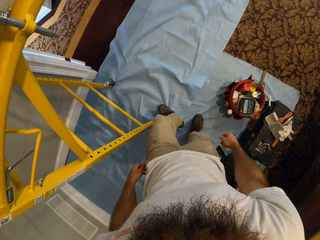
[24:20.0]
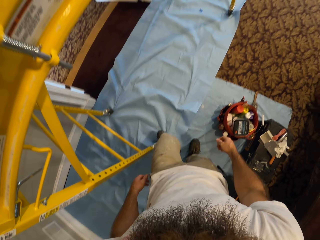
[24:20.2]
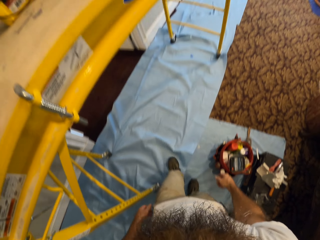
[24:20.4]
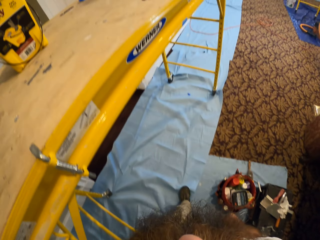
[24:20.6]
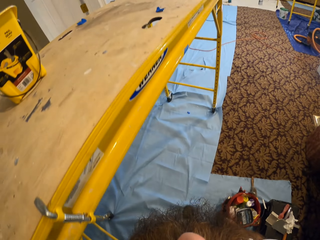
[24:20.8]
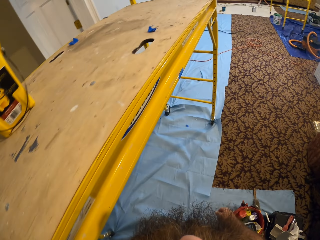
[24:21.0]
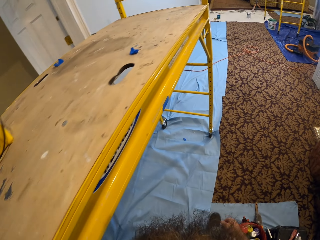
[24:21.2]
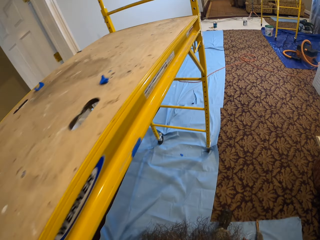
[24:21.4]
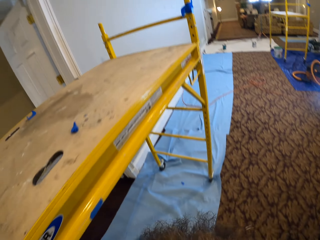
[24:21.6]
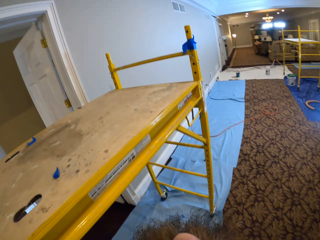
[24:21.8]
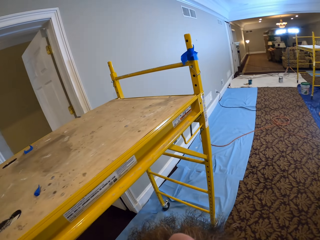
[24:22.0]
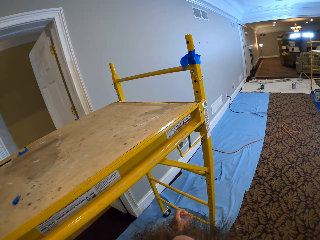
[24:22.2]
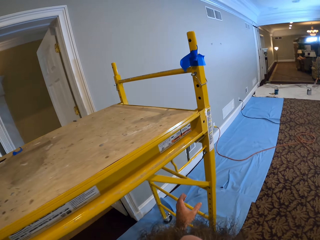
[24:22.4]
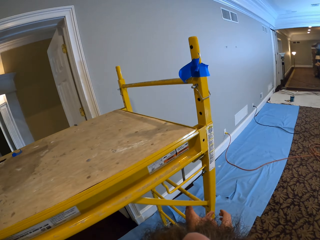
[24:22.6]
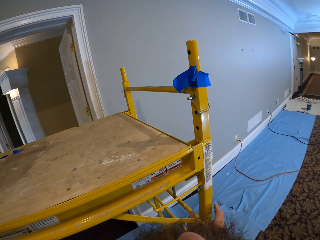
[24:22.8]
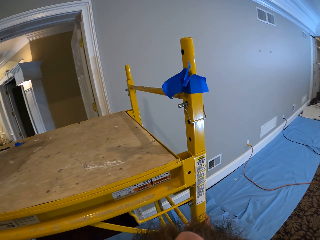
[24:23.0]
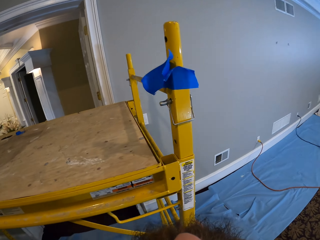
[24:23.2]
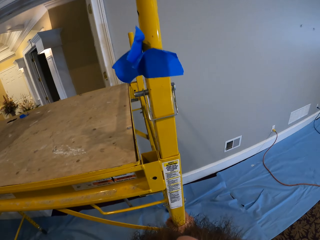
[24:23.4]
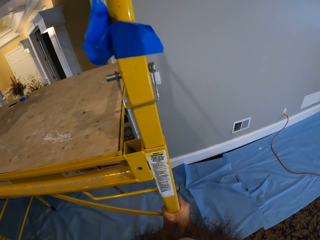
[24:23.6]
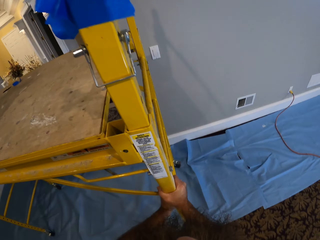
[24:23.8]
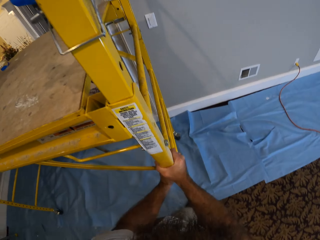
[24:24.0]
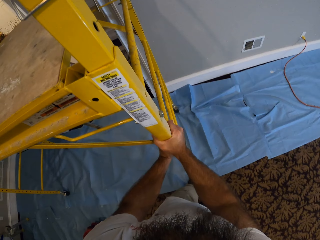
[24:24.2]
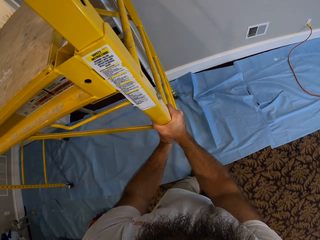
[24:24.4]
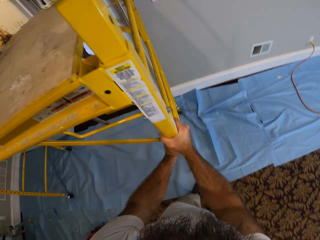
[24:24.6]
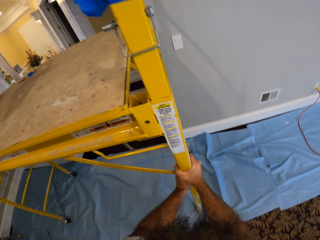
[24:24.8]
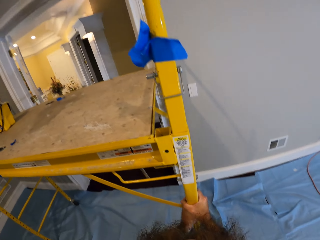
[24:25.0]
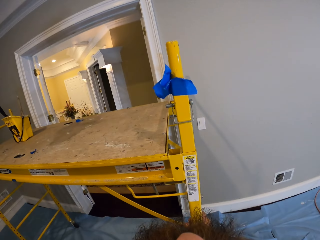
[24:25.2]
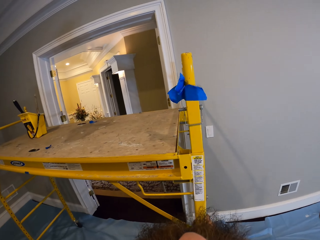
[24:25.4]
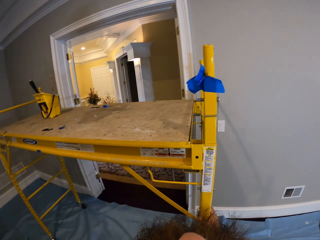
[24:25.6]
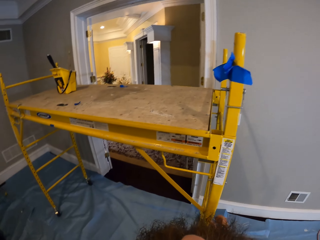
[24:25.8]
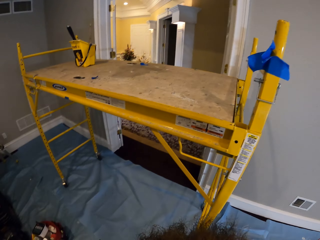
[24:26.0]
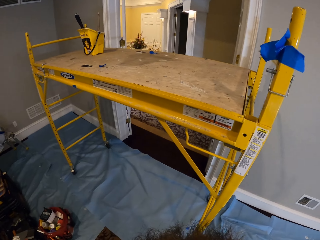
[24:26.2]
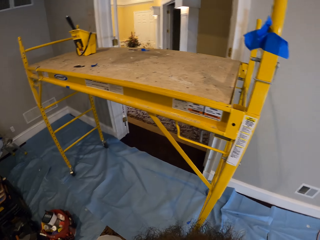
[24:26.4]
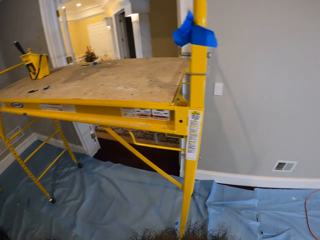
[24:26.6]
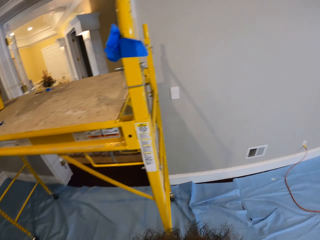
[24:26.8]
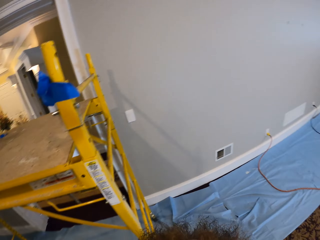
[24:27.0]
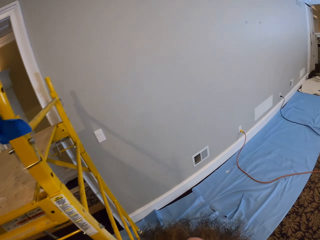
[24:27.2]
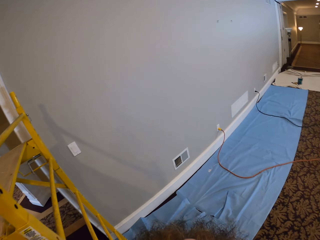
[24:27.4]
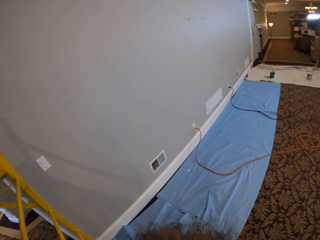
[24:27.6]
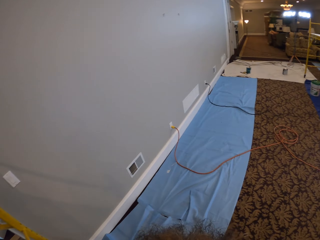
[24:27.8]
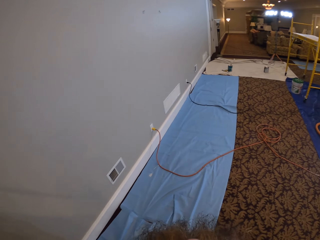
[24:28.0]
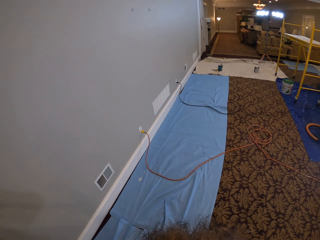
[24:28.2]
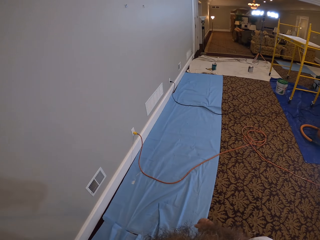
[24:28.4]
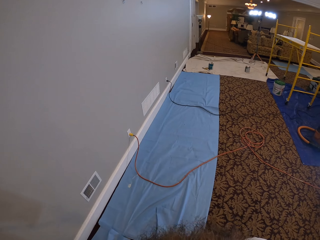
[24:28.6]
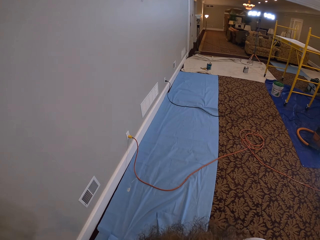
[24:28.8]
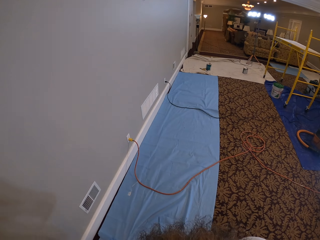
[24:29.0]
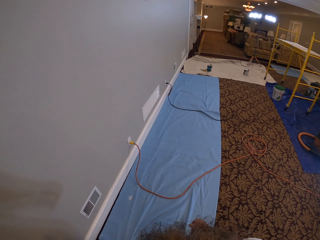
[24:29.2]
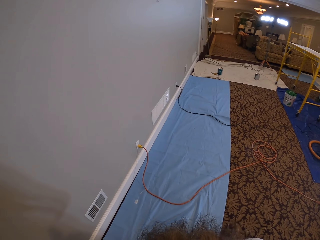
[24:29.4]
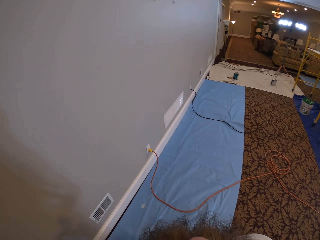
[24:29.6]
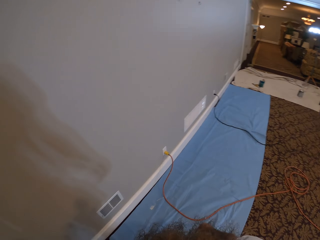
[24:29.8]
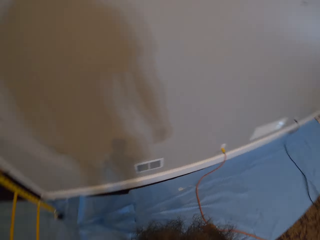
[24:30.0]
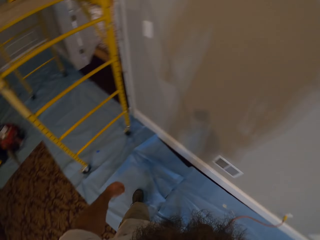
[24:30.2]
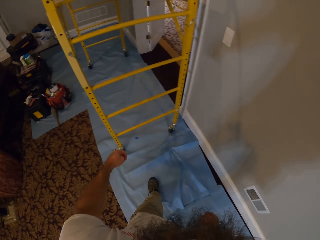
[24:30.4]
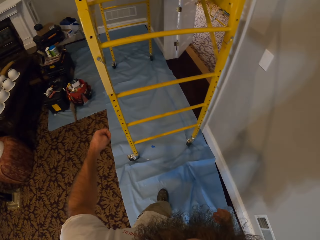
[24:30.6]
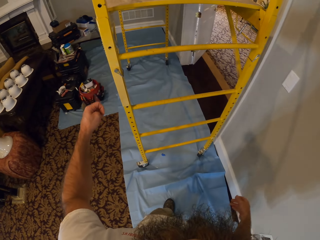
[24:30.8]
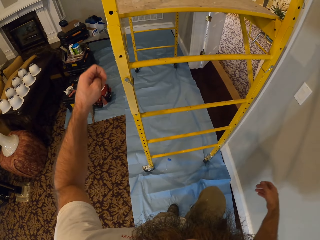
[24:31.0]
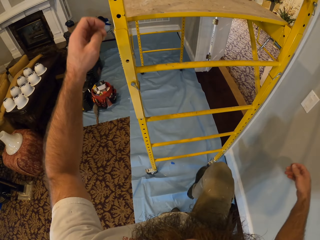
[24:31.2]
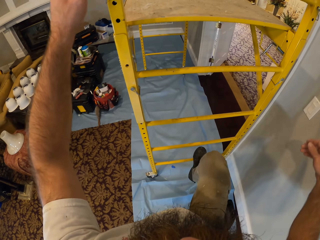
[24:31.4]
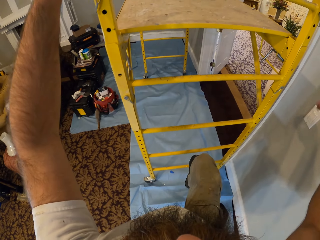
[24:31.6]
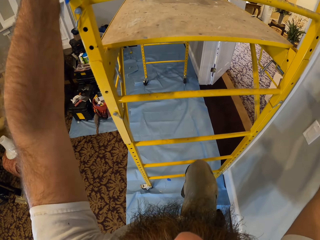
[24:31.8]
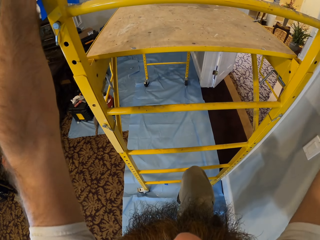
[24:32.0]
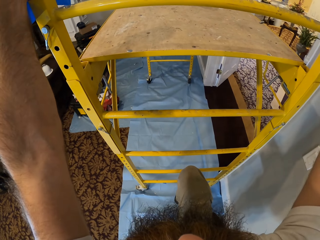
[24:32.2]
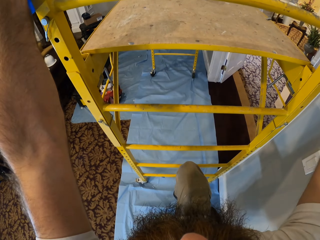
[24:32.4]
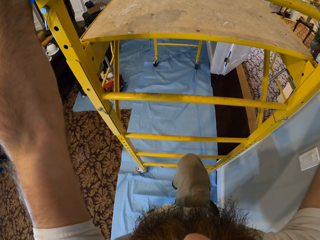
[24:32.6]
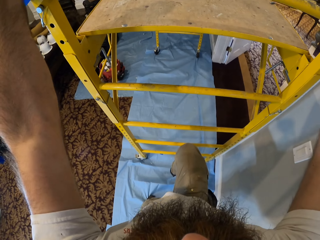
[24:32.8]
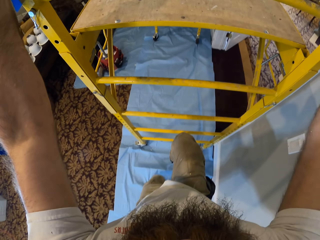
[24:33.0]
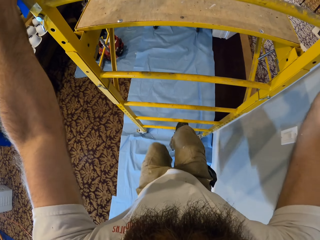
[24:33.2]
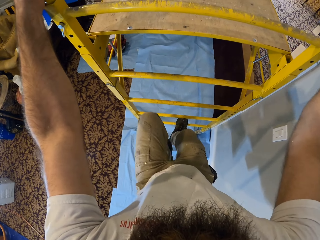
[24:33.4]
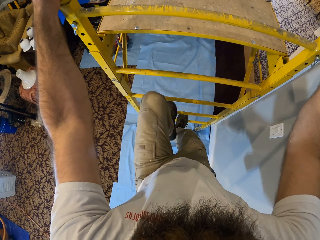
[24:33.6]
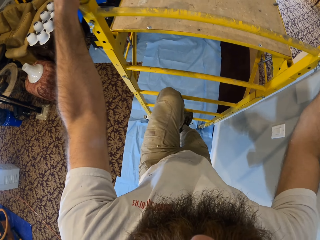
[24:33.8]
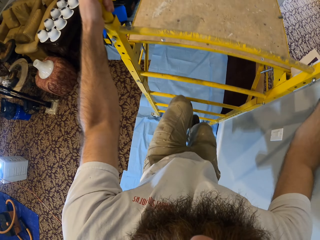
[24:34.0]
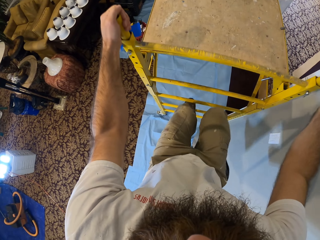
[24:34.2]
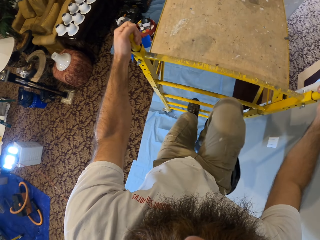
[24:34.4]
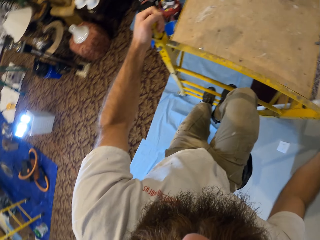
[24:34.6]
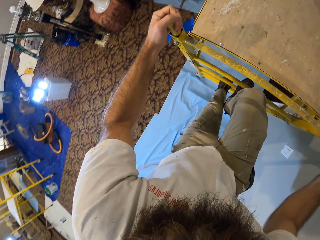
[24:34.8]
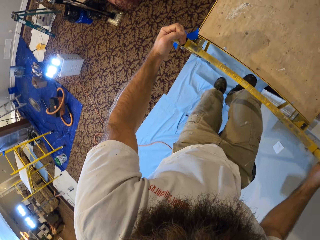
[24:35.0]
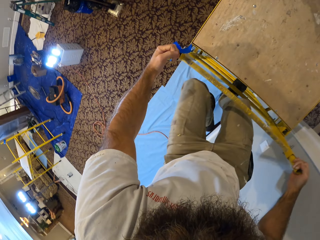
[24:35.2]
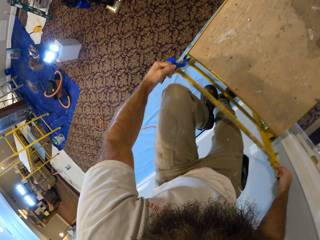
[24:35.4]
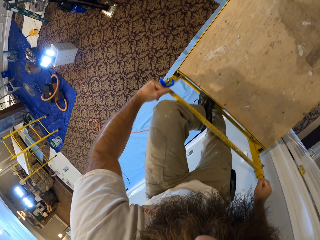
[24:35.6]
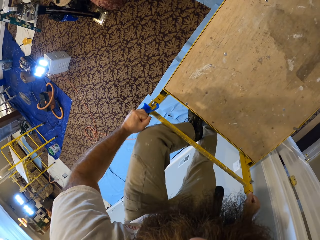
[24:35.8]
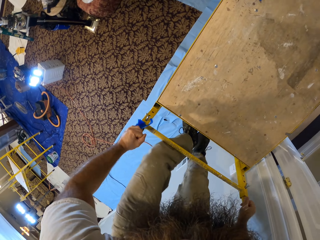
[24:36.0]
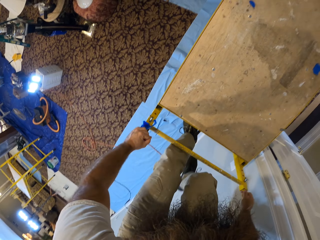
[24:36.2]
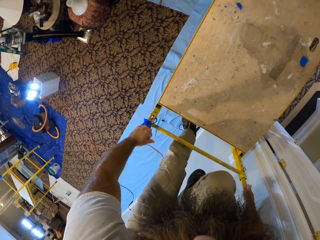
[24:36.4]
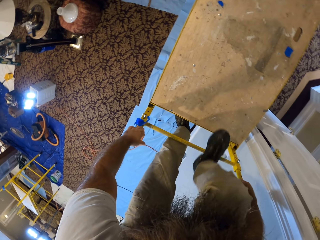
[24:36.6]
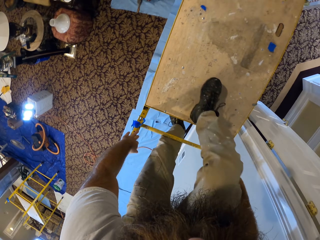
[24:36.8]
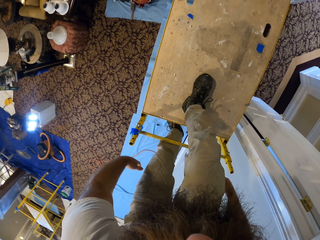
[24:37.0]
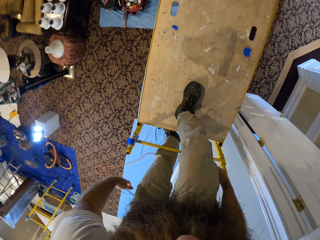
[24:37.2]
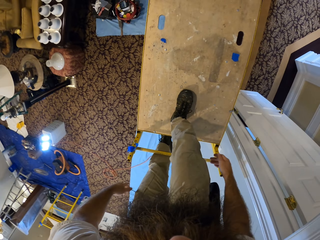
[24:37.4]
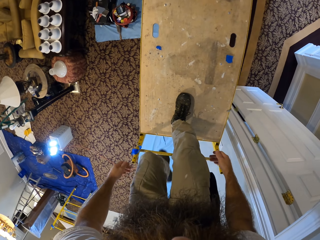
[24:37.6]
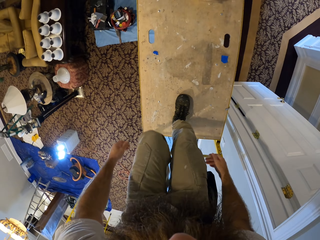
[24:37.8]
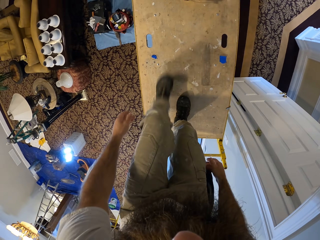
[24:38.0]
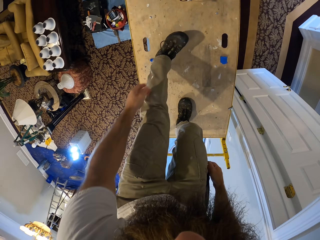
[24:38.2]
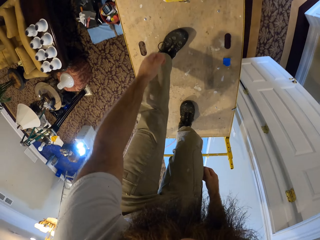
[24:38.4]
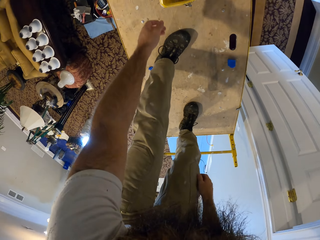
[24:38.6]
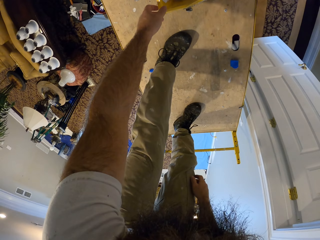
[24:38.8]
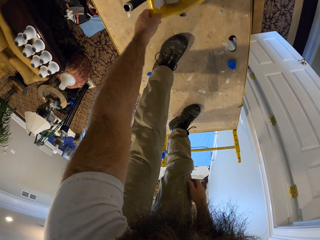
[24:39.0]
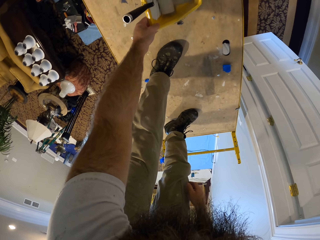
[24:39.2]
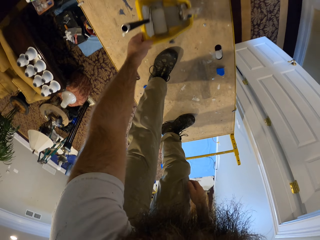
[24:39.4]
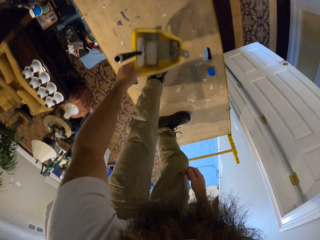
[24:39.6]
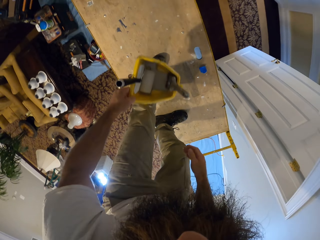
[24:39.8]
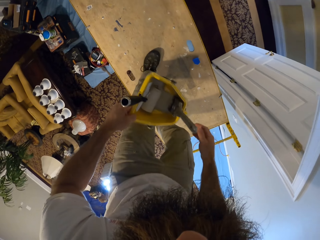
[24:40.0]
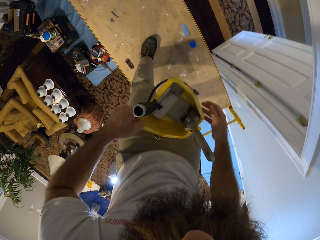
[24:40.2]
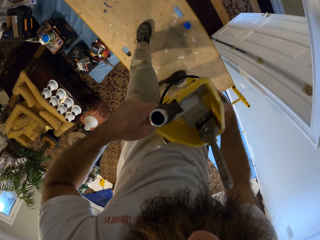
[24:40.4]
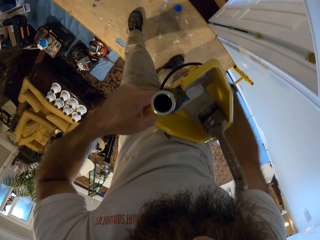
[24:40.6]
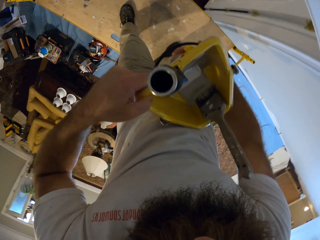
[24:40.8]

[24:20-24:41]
The camera wearer walks around the ladder. He lifts the work table with both hands. He holds the ladder. He stares at the ladder. He climbs on the ladder. He picks up the paint bucket from the work table with his left hand. He holds the paint bucket with both hands.
